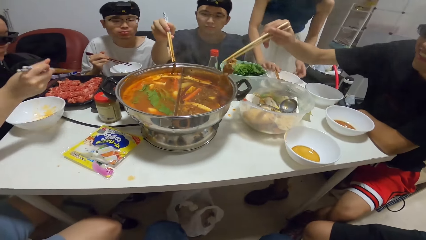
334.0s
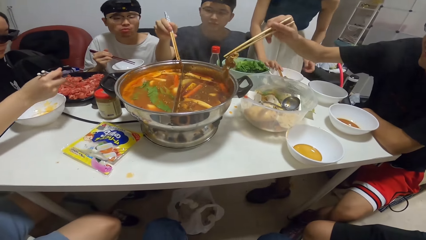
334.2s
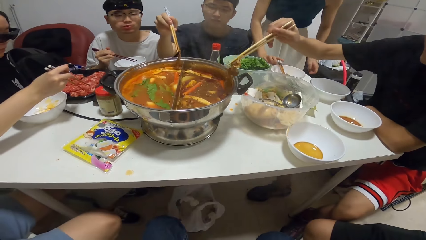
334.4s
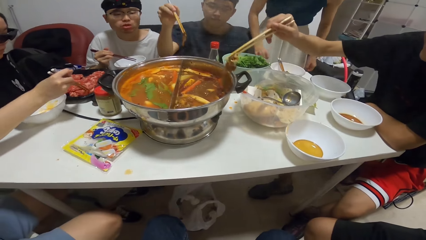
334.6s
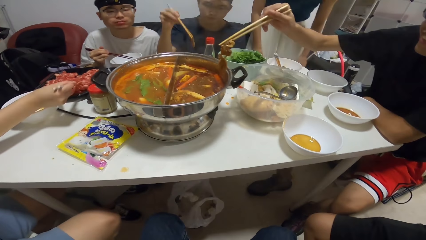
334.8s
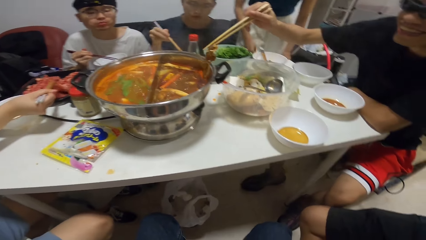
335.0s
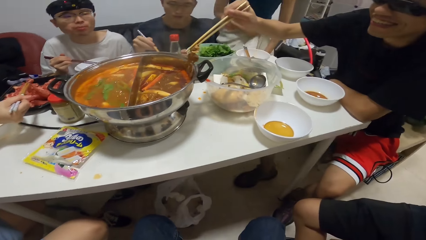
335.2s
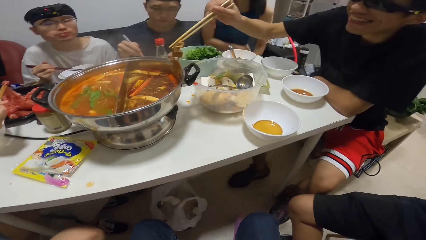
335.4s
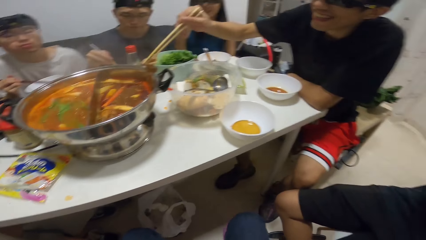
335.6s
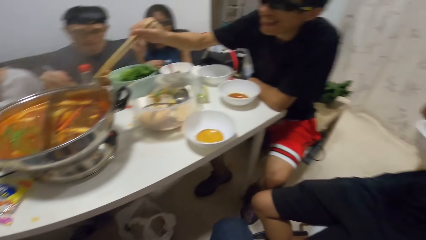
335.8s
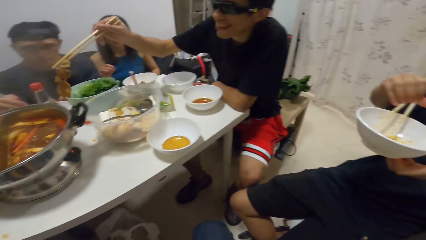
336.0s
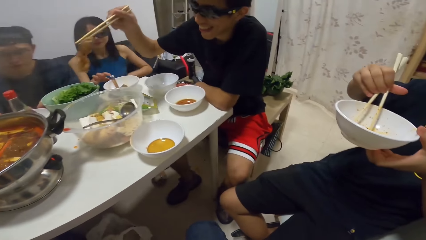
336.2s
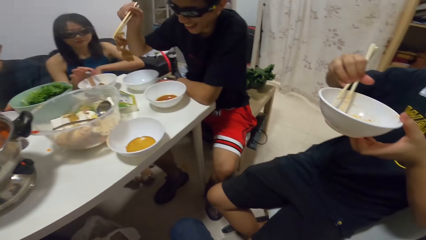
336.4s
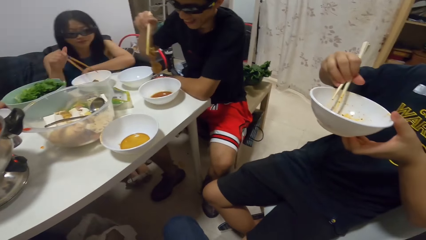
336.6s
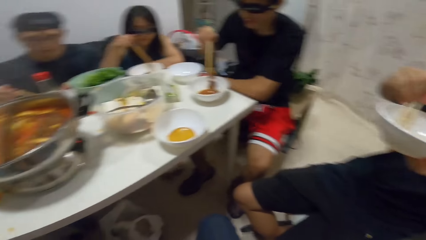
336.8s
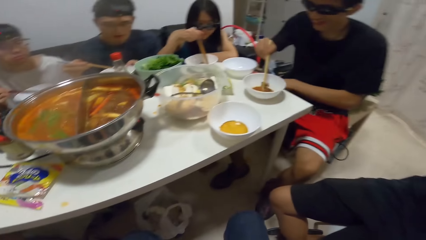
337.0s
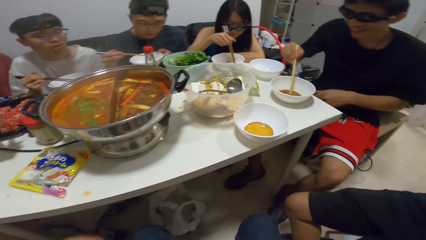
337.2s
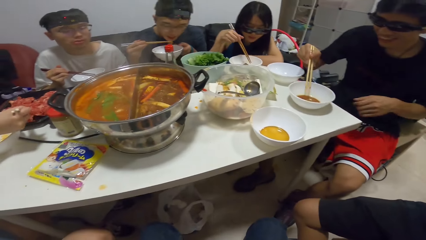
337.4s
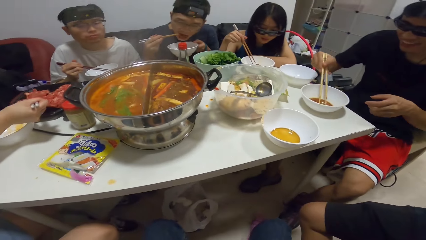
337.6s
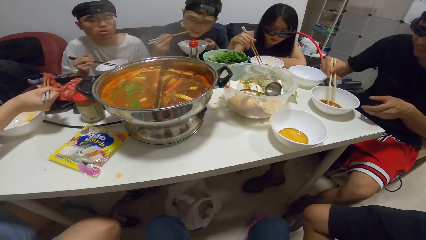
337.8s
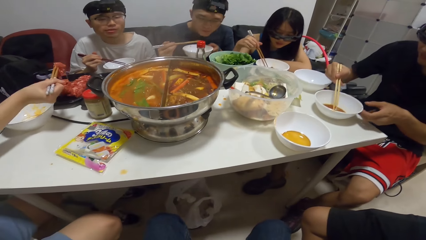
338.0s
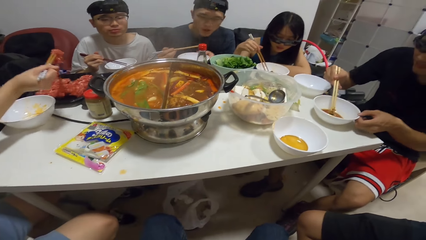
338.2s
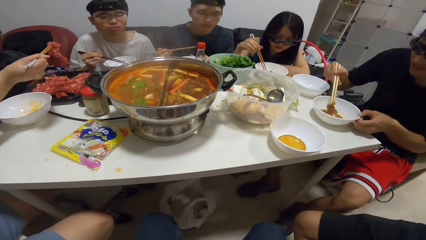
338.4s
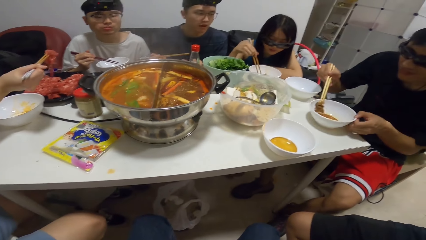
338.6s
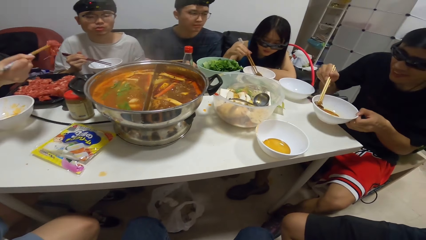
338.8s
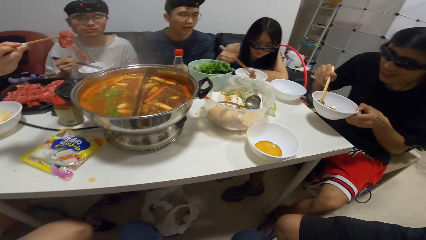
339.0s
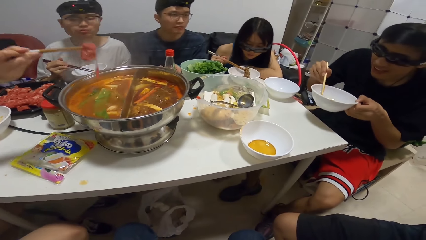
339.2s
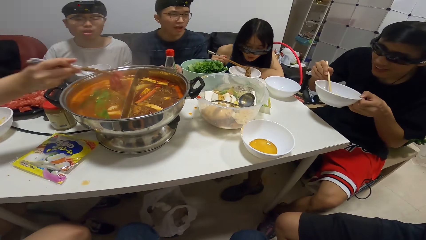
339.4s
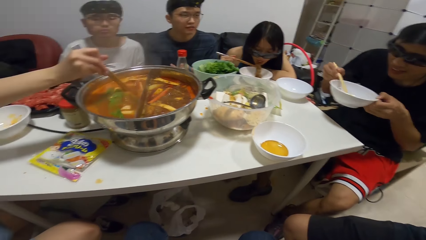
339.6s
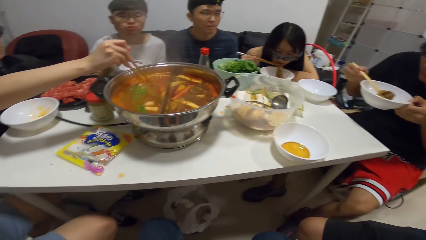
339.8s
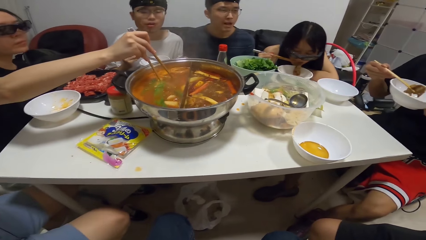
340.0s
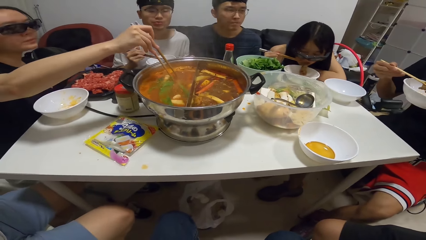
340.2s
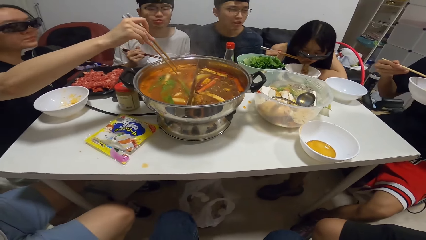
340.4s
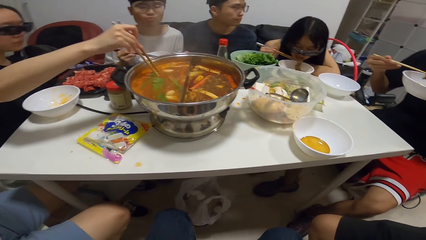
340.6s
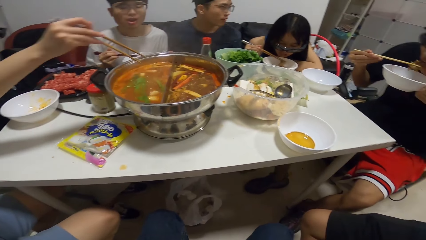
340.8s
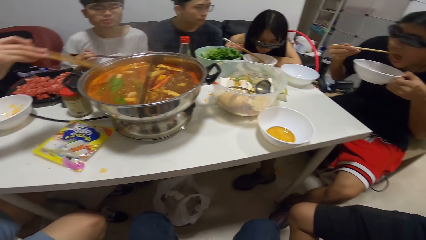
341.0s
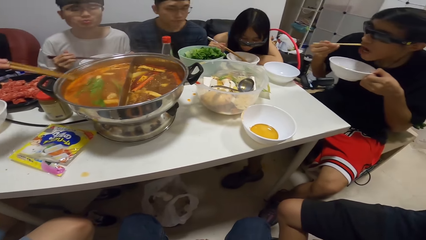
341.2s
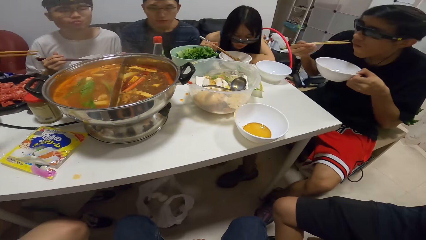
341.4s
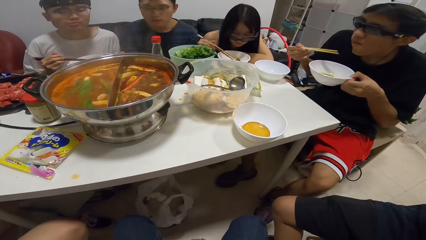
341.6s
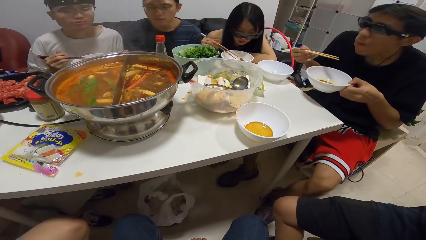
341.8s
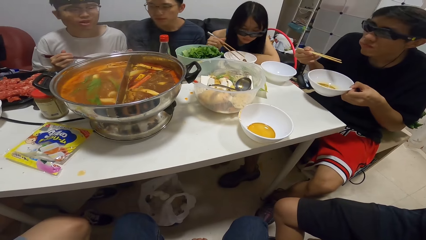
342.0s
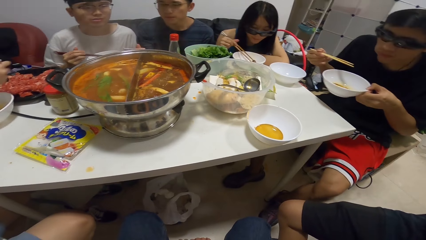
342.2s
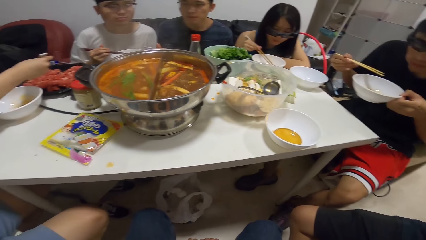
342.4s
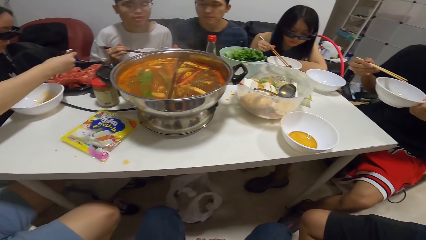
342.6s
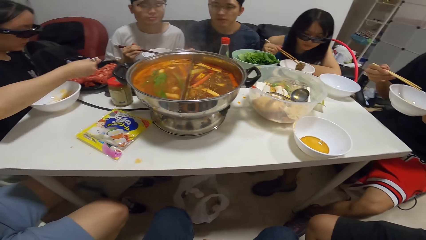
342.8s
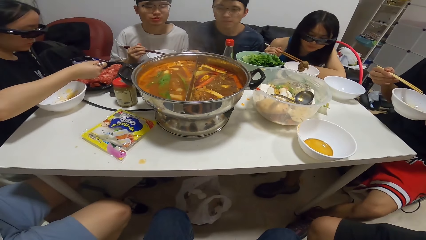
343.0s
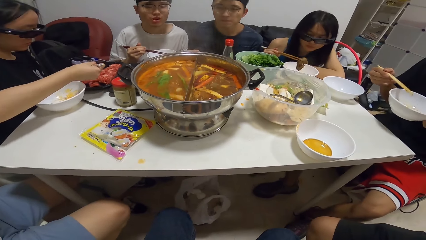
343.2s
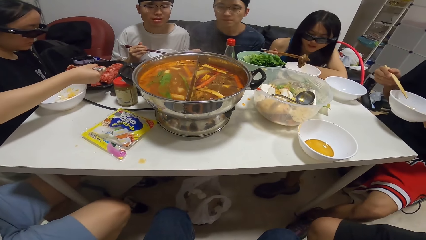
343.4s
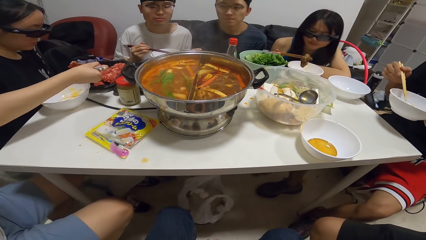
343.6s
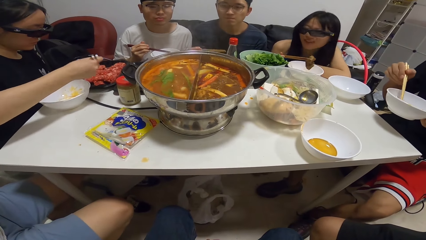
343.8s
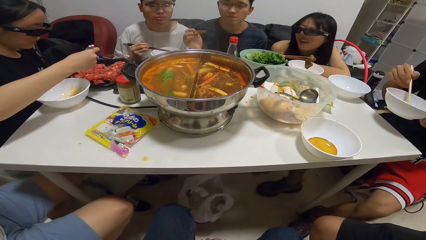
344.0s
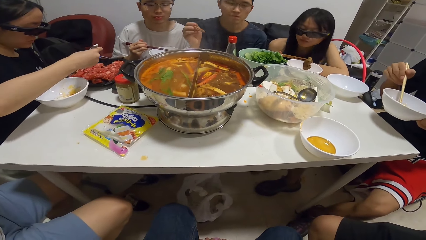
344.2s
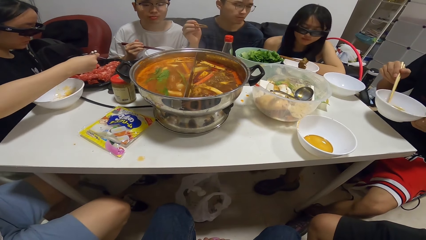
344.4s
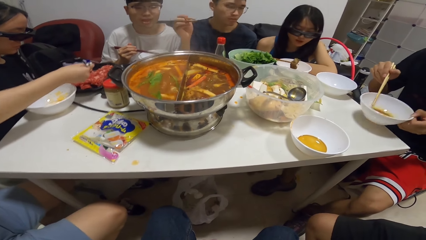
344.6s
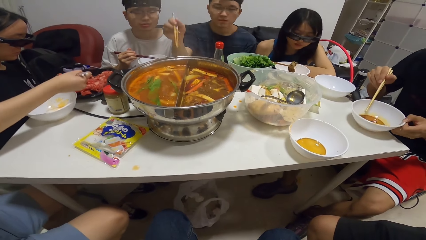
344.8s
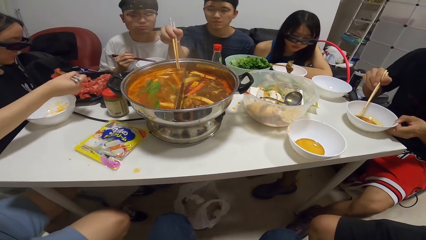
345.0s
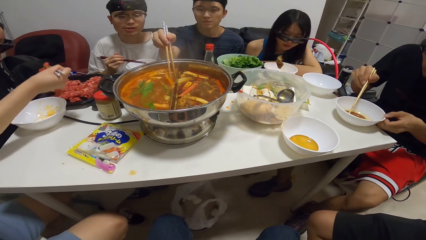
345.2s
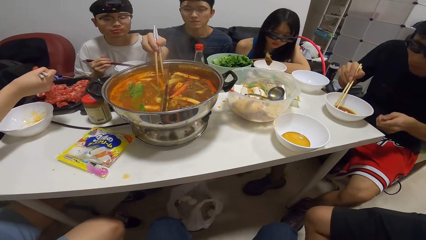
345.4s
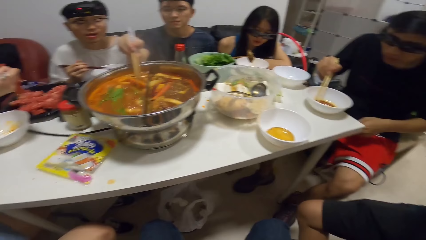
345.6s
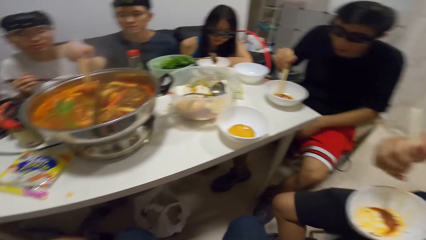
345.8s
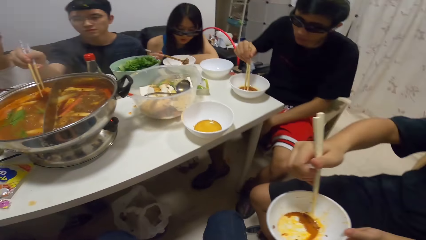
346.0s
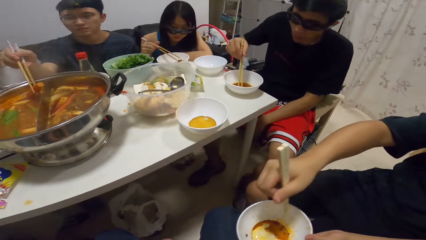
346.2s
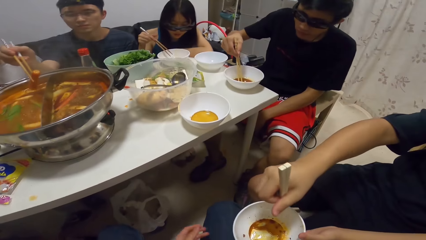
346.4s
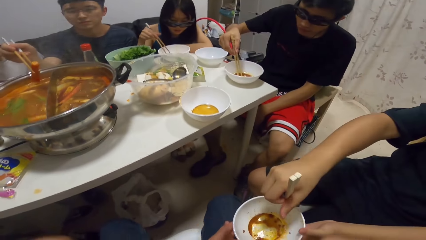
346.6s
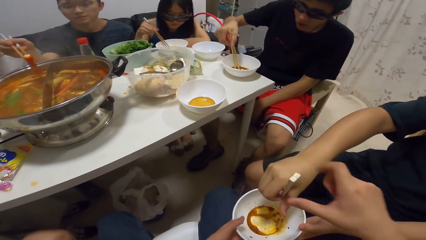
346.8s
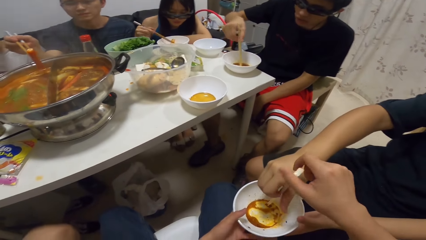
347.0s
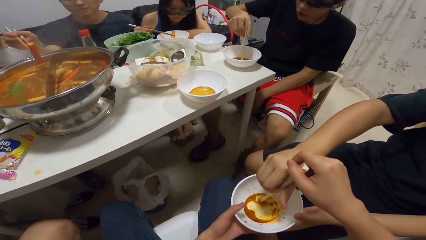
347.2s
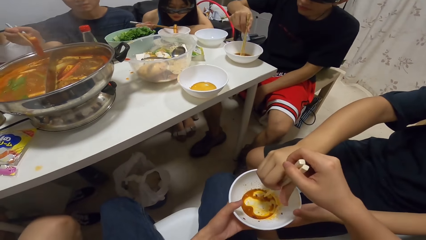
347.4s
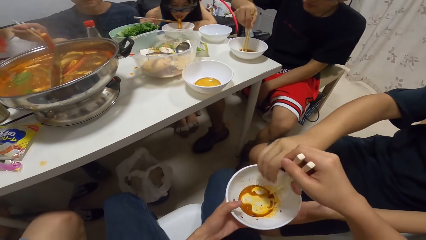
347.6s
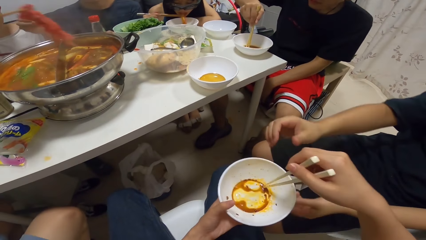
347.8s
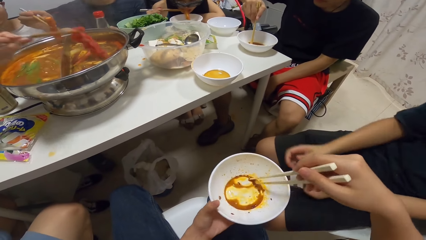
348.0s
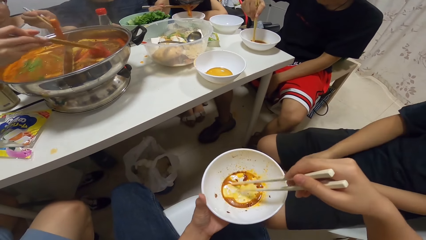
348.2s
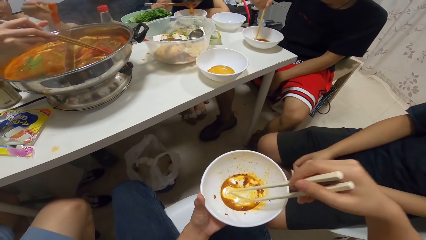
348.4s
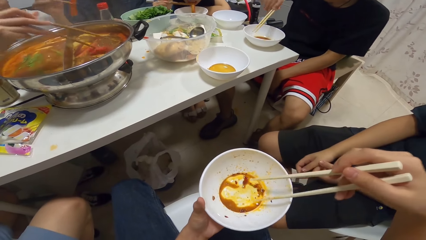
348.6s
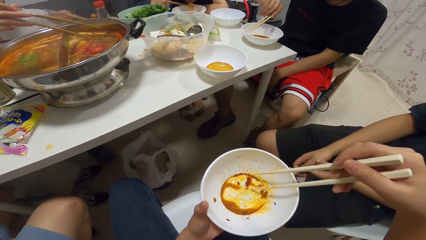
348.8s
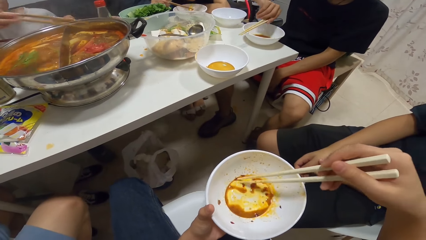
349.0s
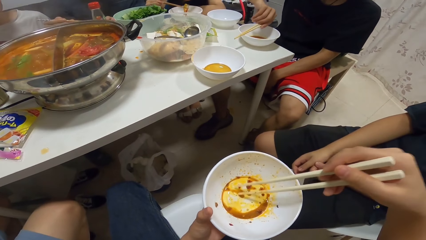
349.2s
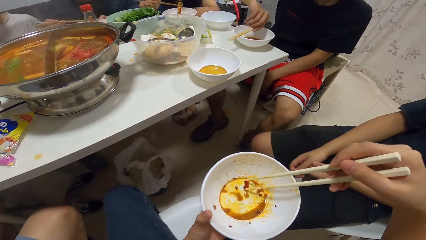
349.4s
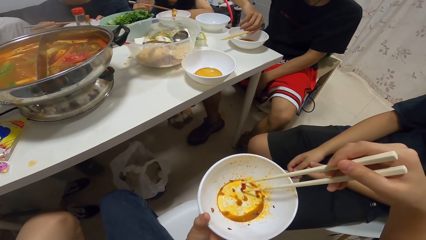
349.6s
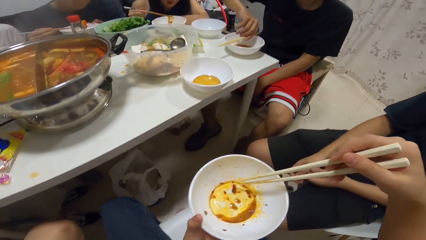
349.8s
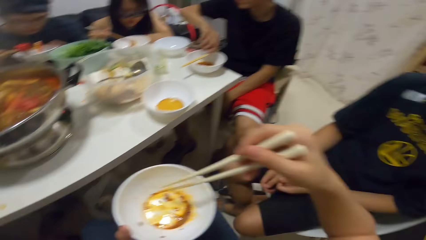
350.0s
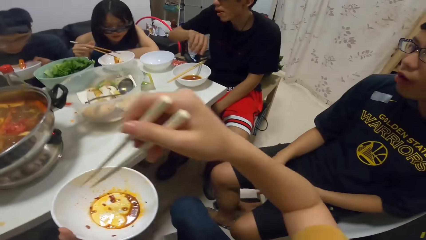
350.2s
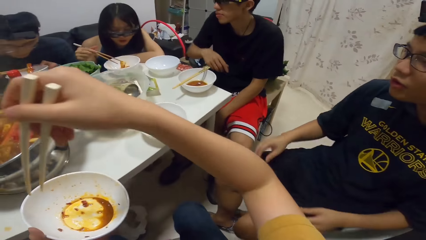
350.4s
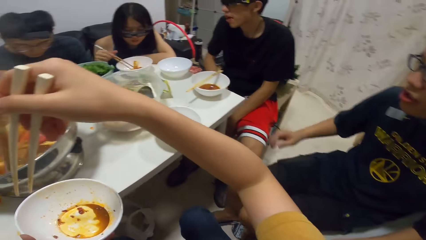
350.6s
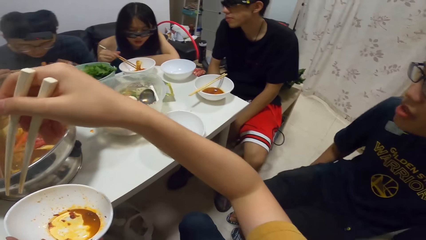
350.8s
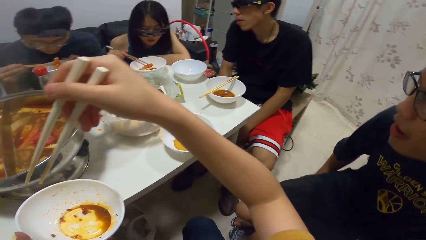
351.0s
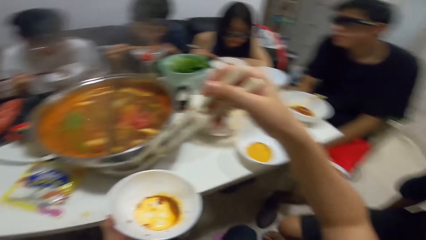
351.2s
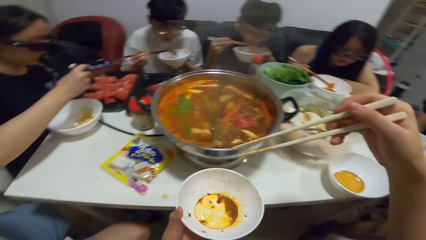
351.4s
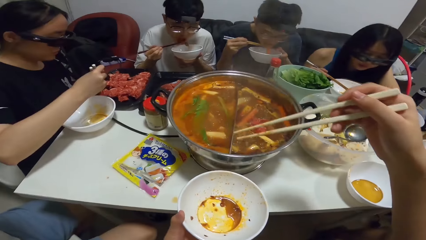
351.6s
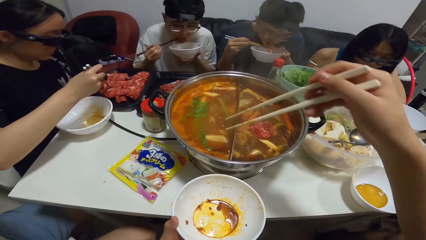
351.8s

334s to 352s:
A man serves his meal from the pot with the chopsticks in his right hand. Another man serves his meal from the pot with the chopsticks in his right hand. A woman adds meat to the pot with chopsticks. A person takes the stew in the pot. The camera wearer receives the plate or bowl and chopsticks from a third man. The first man serves his meal from the pot with the chopsticks in his right hand. The second man drops the chopsticks on his plate.
